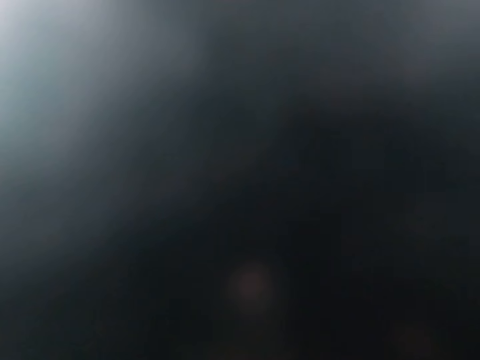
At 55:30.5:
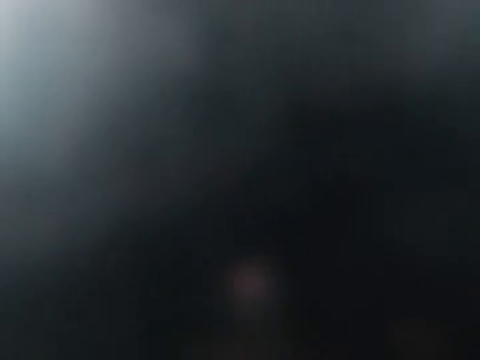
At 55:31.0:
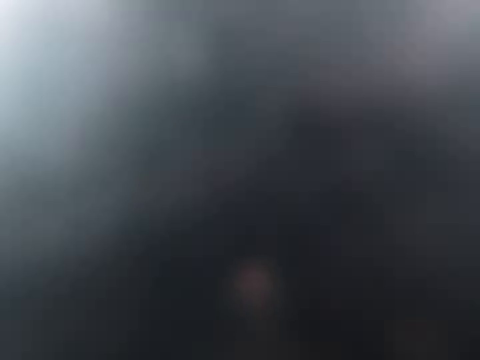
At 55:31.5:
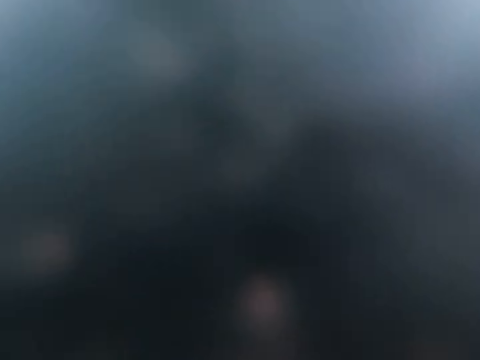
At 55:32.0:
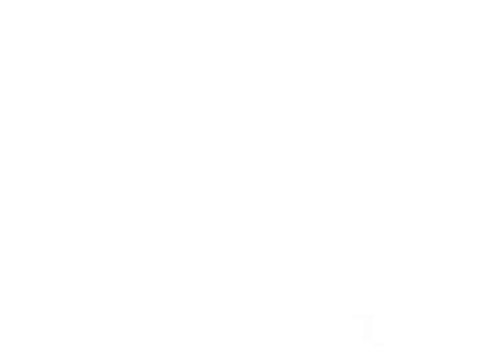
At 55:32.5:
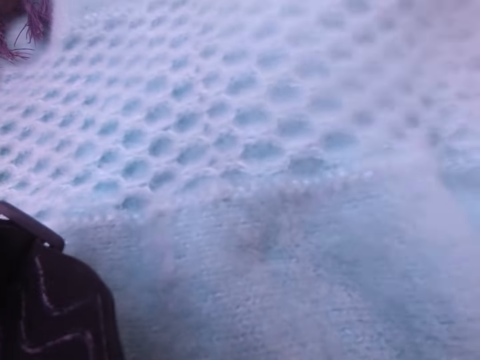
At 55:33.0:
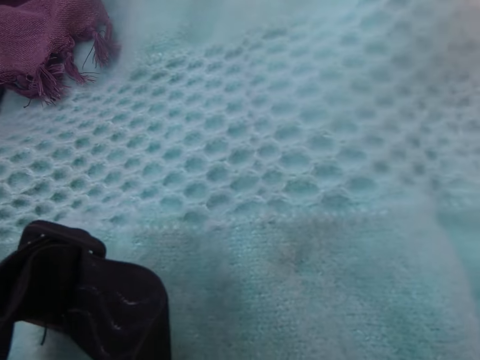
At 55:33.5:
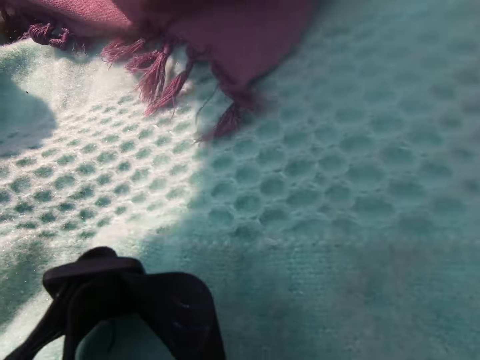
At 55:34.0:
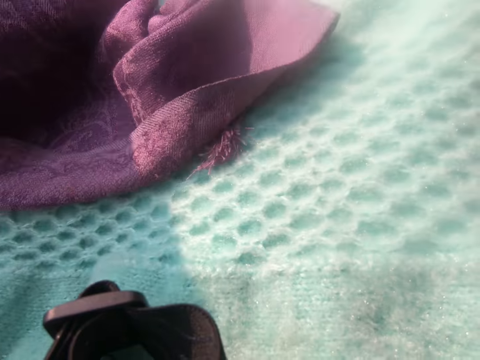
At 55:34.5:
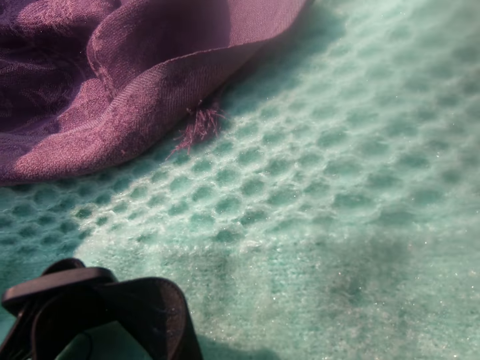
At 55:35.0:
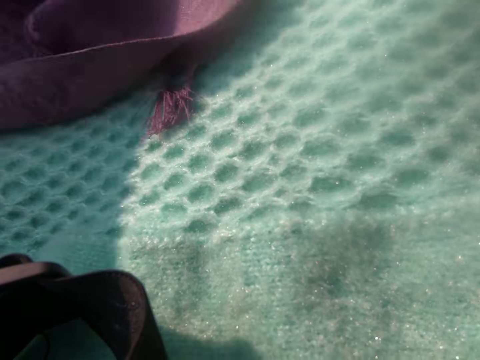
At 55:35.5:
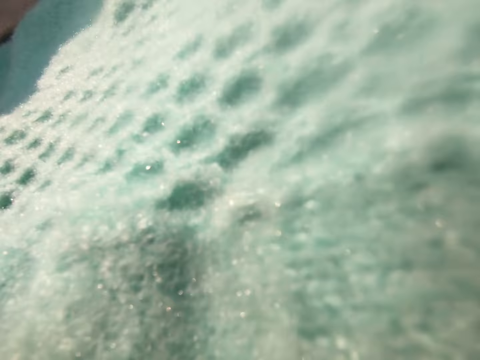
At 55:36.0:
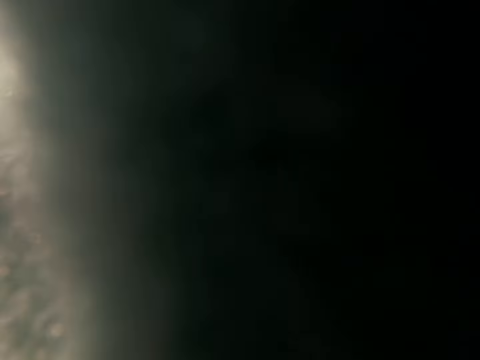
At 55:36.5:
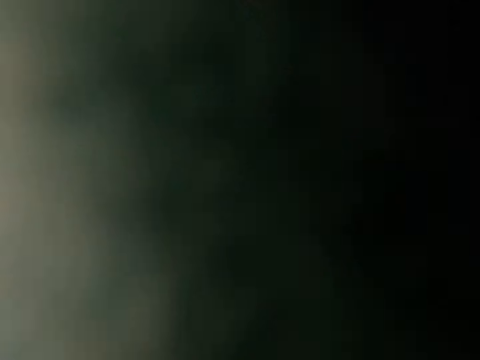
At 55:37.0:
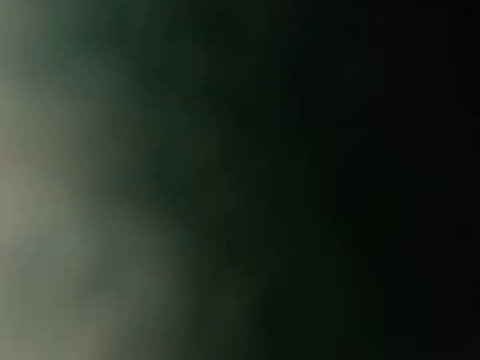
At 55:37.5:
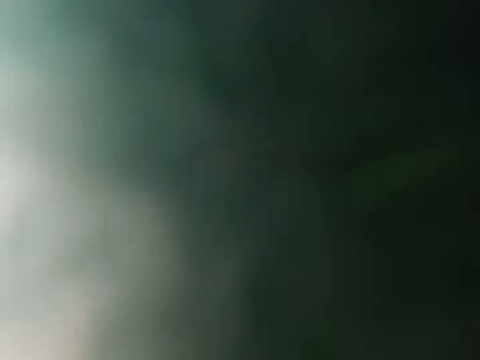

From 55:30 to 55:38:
The camera wearer adjusts the camera. They interact with people around.

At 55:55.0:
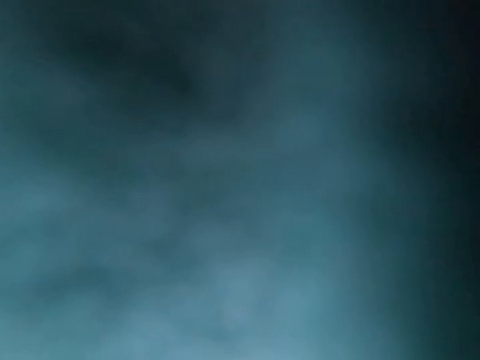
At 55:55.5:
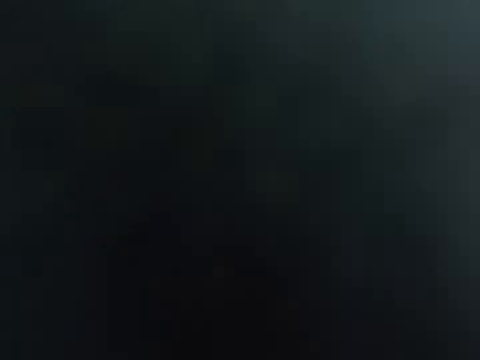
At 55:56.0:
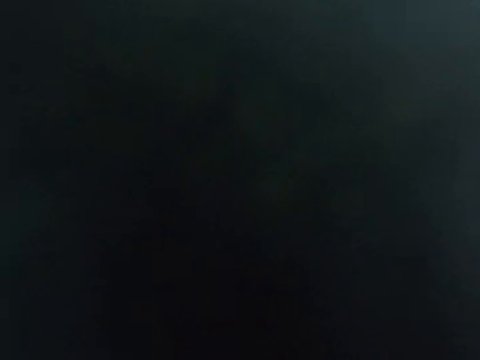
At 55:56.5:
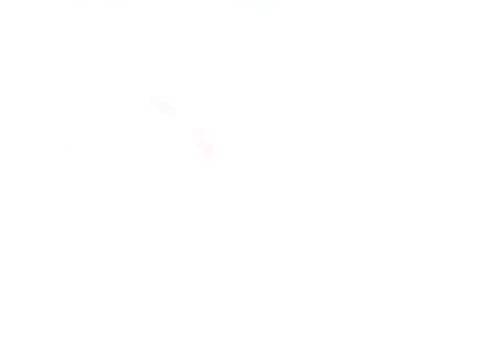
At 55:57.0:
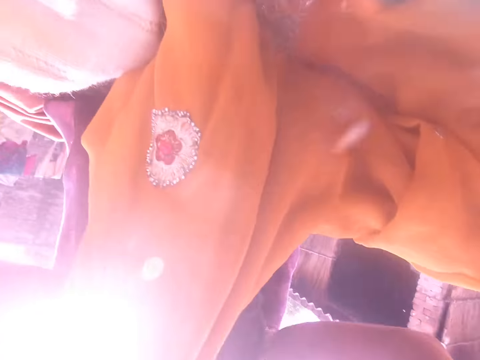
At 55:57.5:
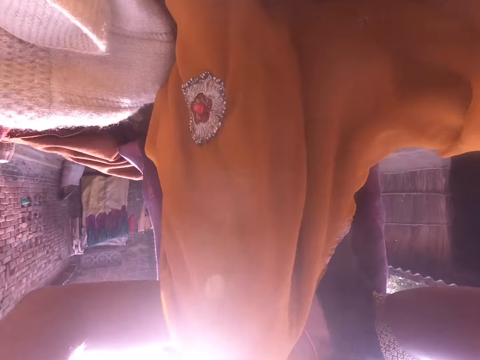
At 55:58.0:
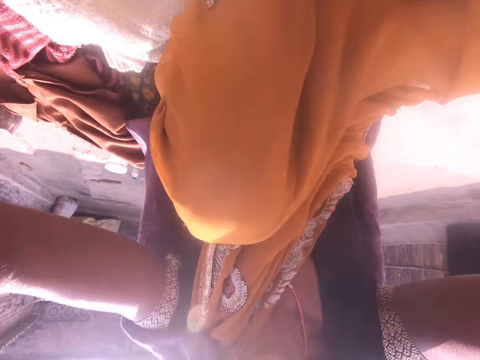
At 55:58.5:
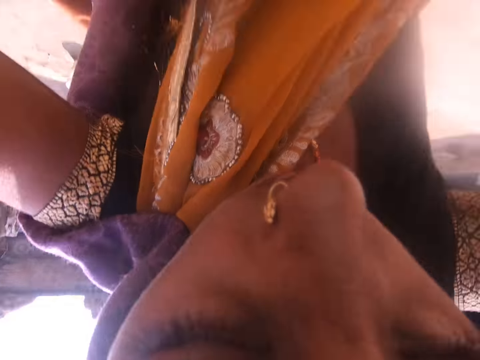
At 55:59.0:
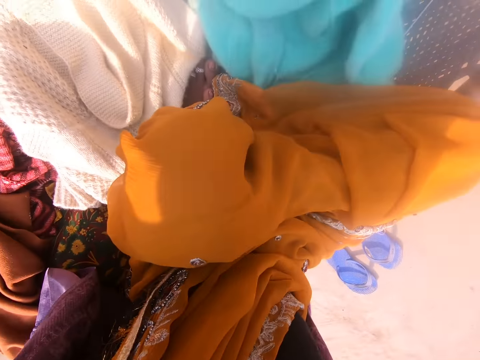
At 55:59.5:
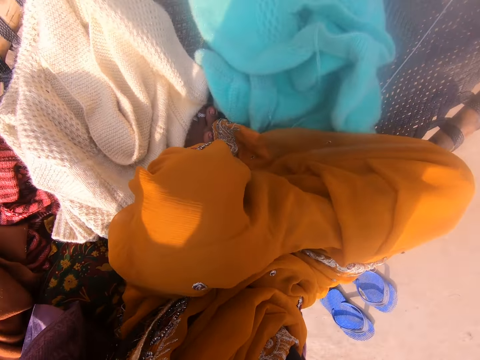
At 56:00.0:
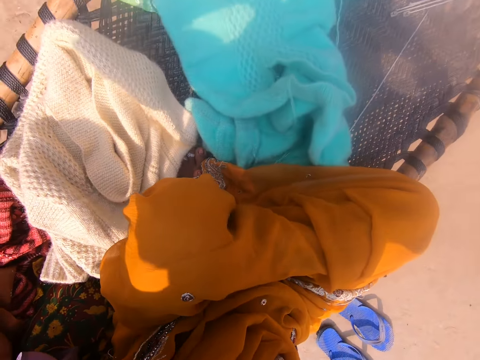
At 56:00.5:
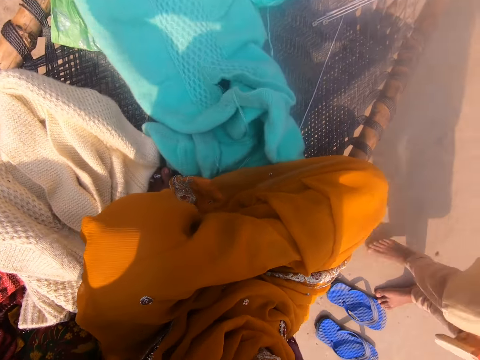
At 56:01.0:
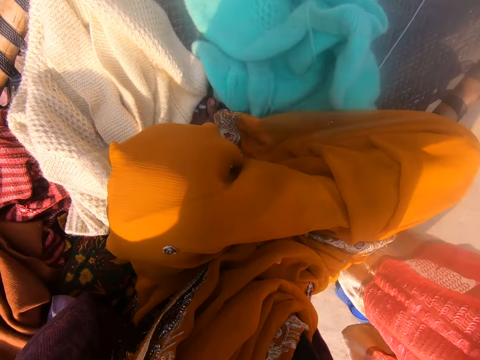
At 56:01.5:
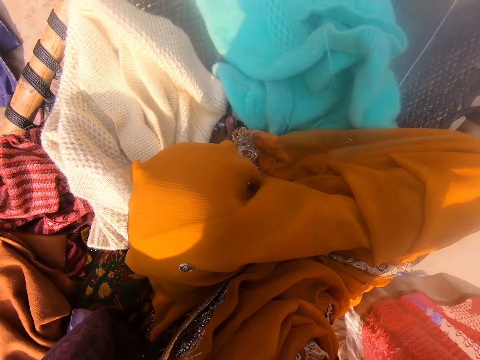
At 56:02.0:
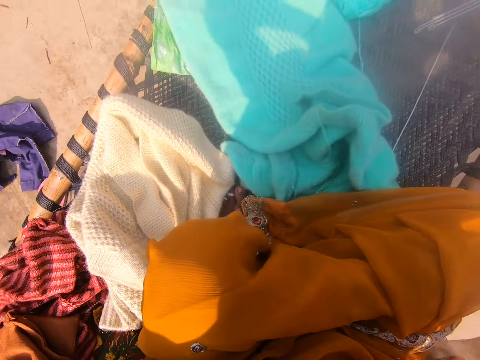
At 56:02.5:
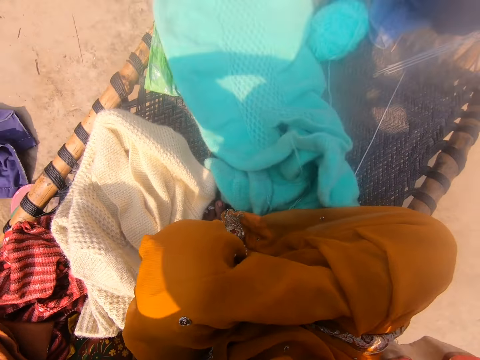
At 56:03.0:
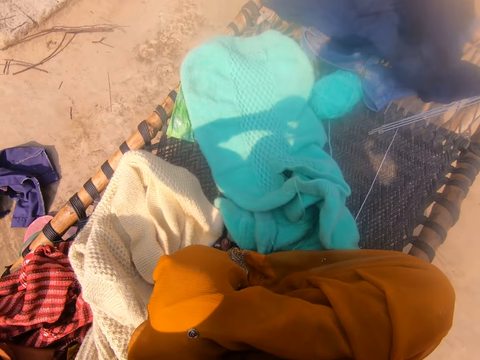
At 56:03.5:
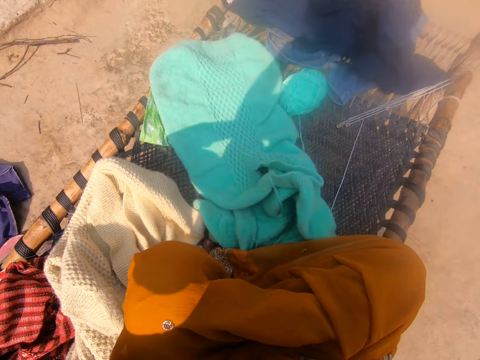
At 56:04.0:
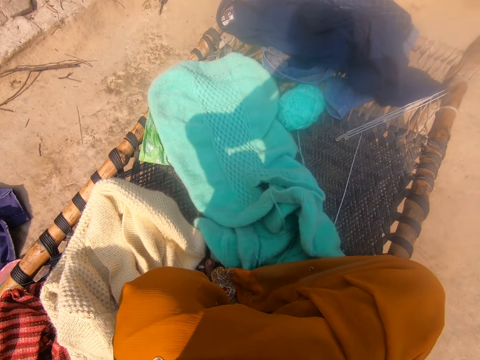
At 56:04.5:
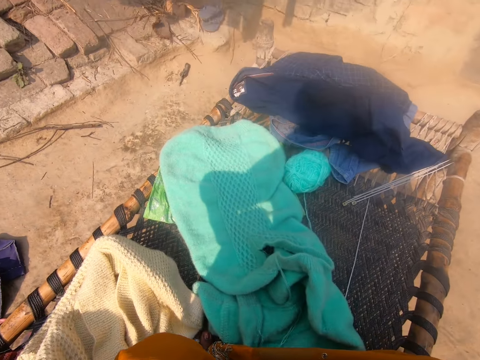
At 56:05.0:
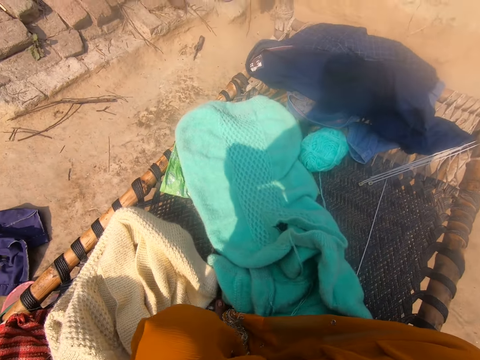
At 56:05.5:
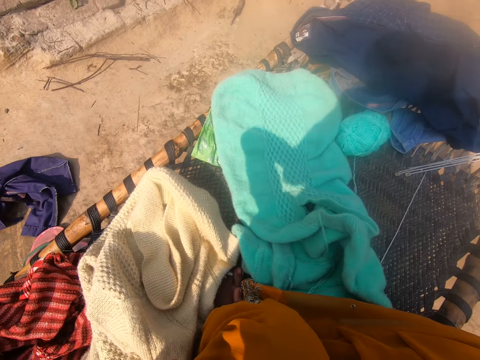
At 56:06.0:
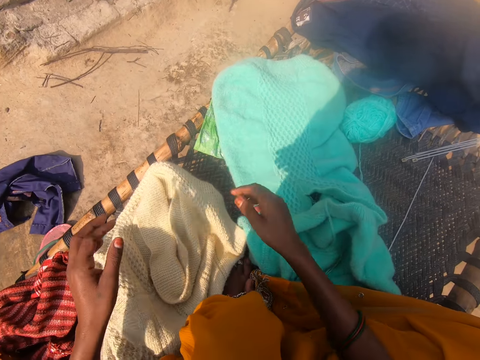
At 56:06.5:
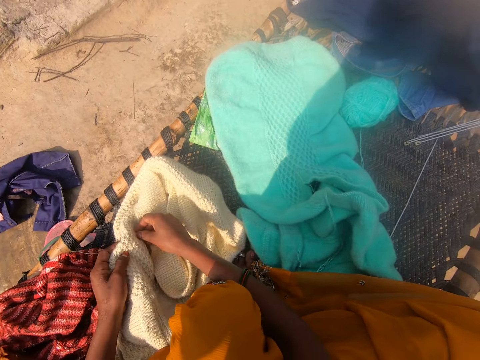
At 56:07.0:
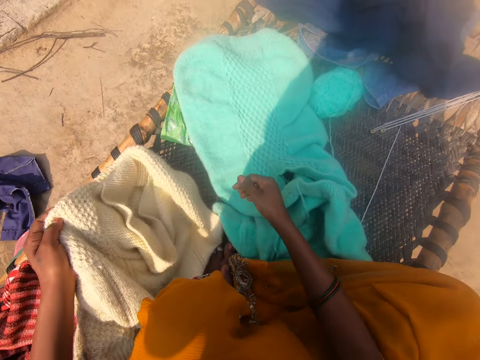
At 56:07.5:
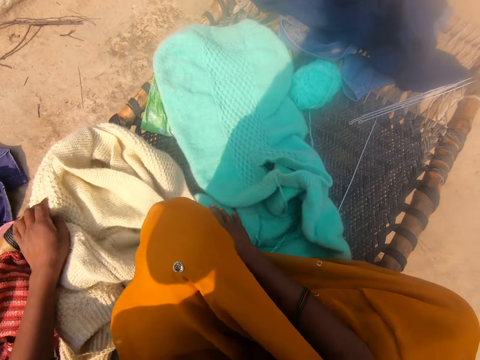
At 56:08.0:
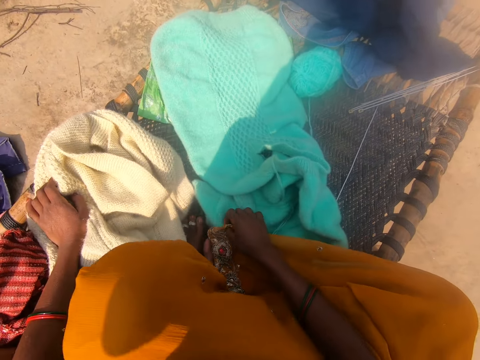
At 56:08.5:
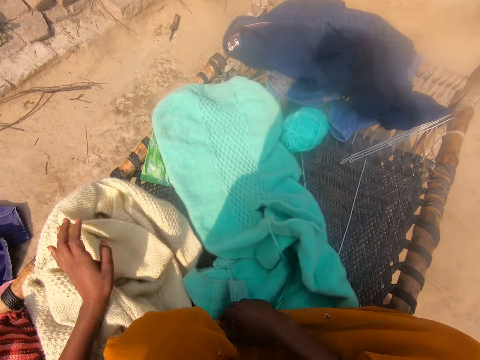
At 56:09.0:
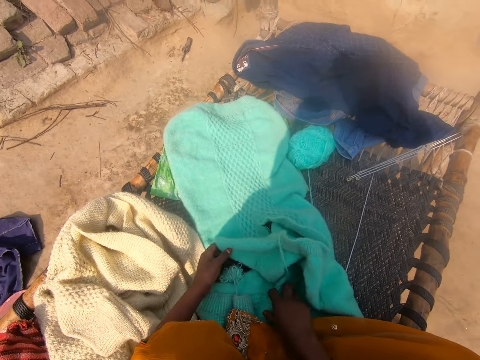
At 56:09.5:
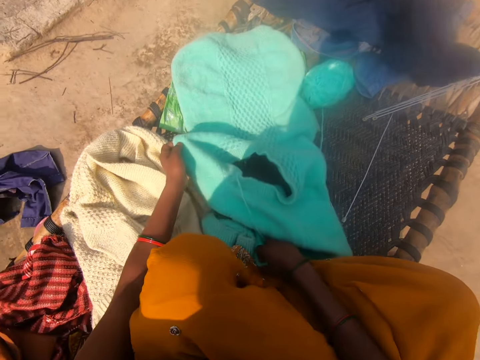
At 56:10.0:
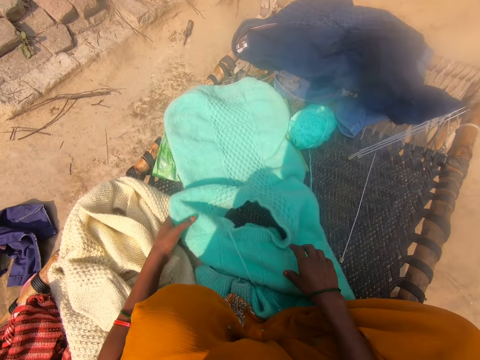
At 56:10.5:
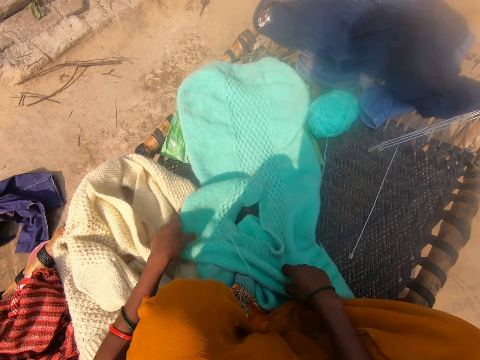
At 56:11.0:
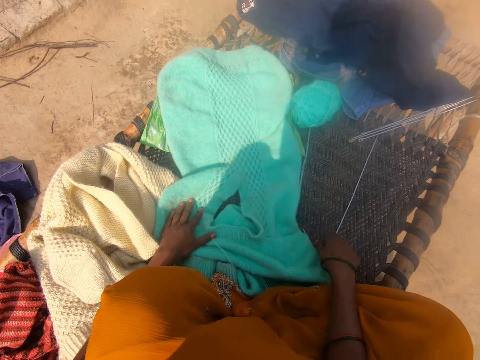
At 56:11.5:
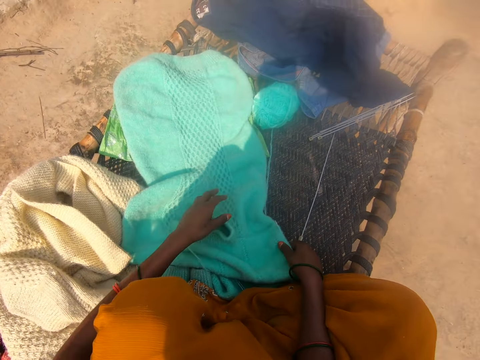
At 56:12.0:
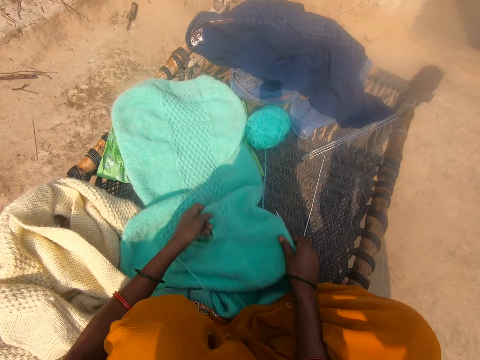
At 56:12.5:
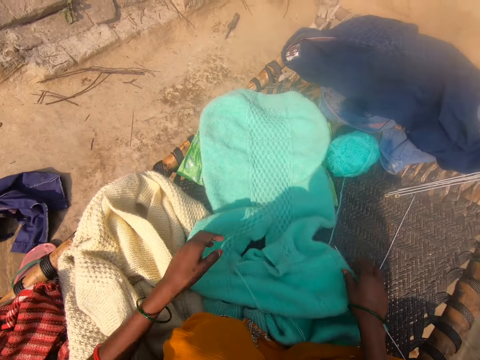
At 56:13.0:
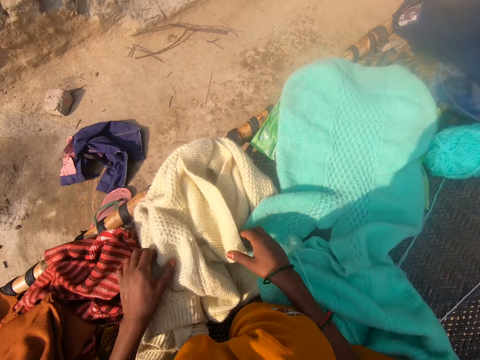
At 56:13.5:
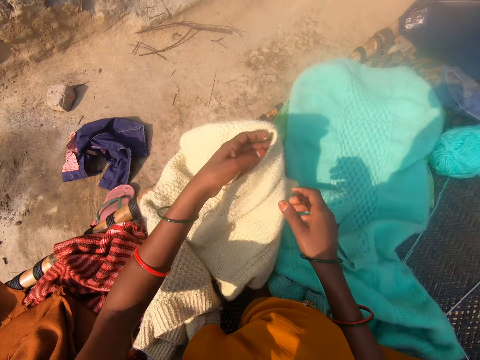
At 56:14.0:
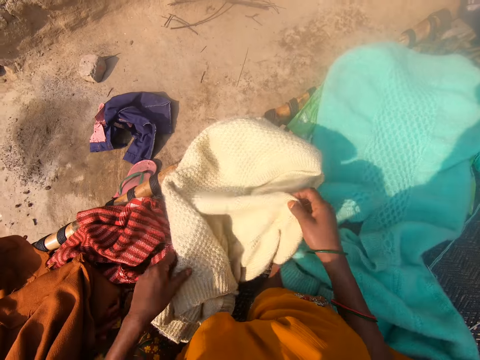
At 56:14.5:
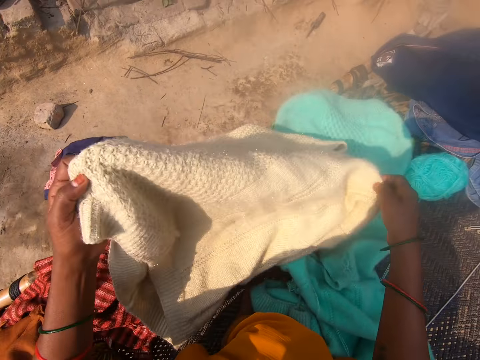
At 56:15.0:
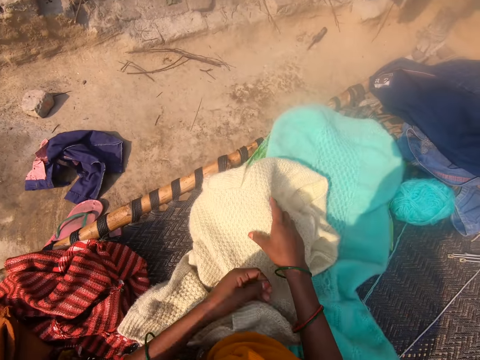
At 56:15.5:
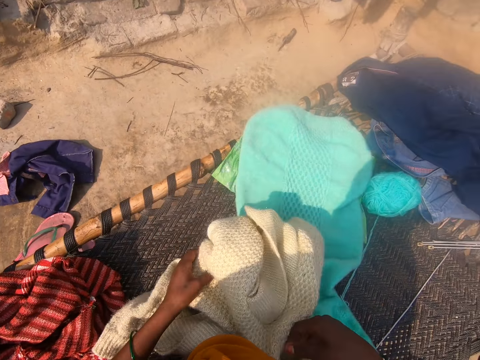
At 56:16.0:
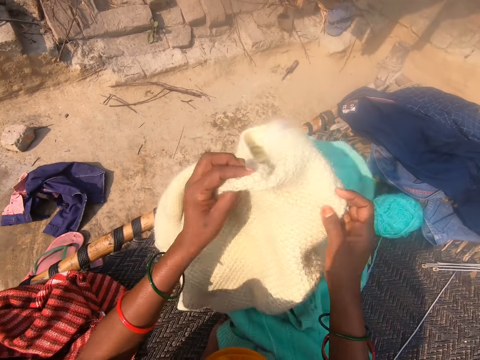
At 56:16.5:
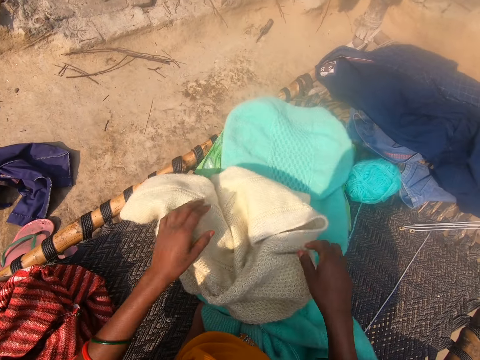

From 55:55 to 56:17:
The camera wearer adjusts the camera. They pick up the camera. They adjust the camera. They check the knitted clothes. They touch the fabrics. They check the fabrics.
